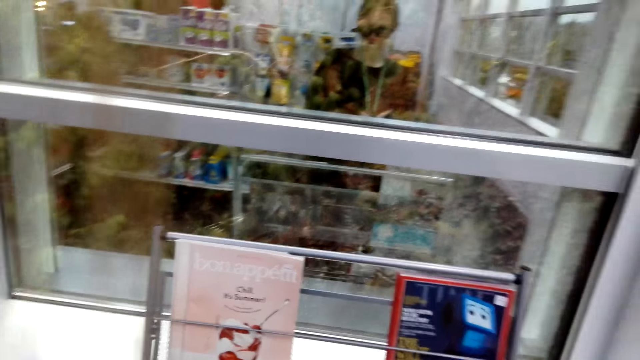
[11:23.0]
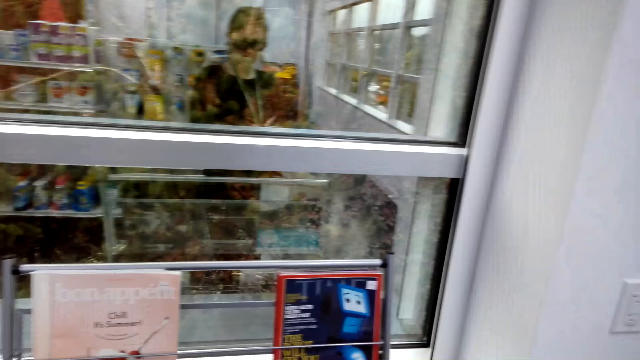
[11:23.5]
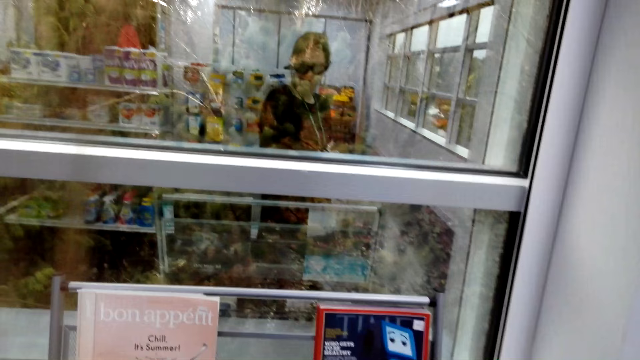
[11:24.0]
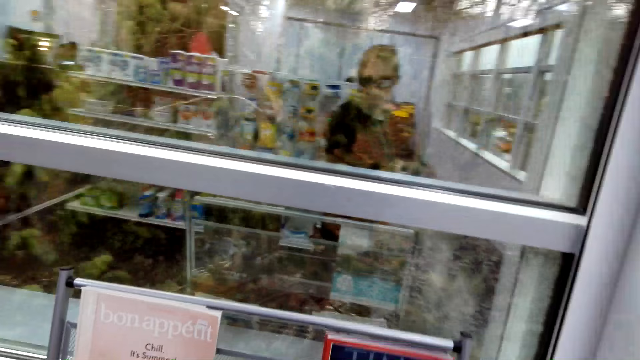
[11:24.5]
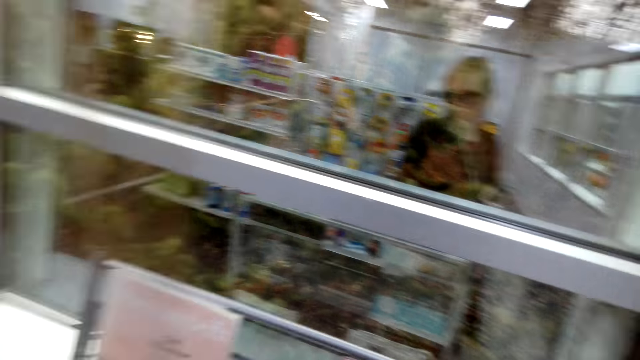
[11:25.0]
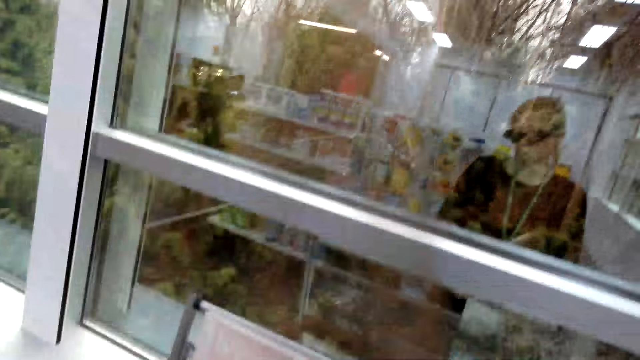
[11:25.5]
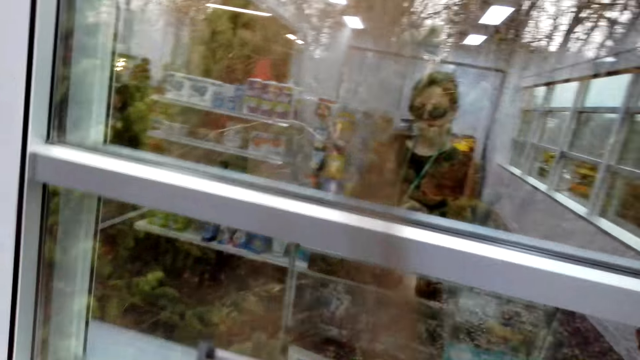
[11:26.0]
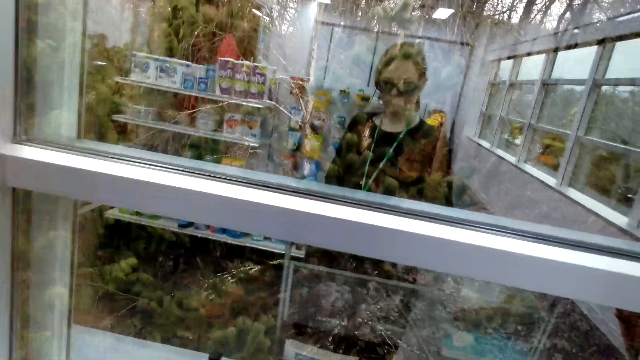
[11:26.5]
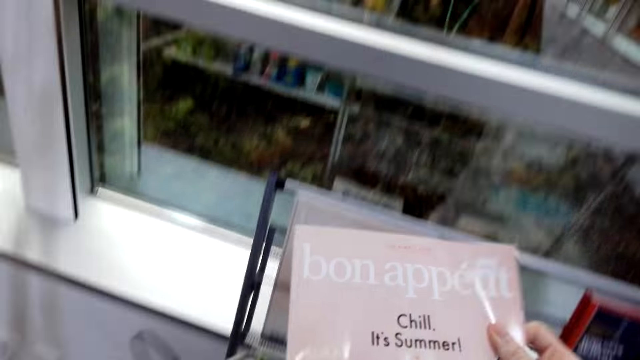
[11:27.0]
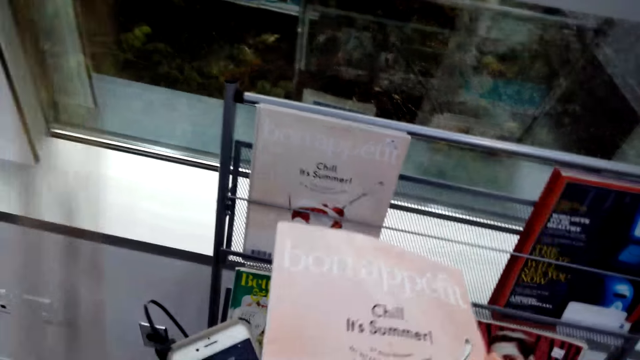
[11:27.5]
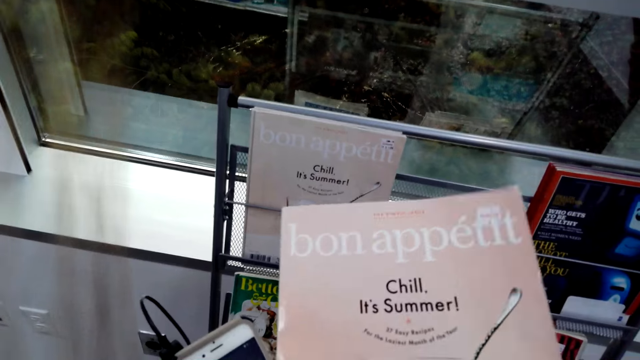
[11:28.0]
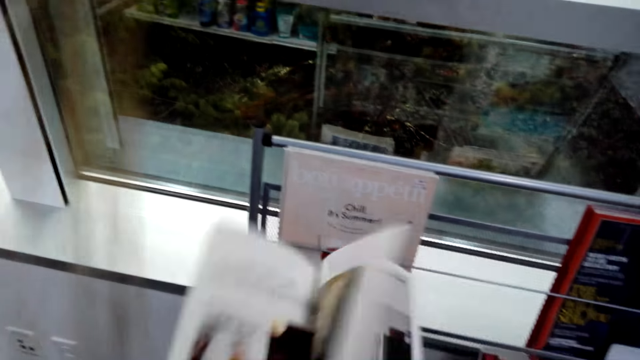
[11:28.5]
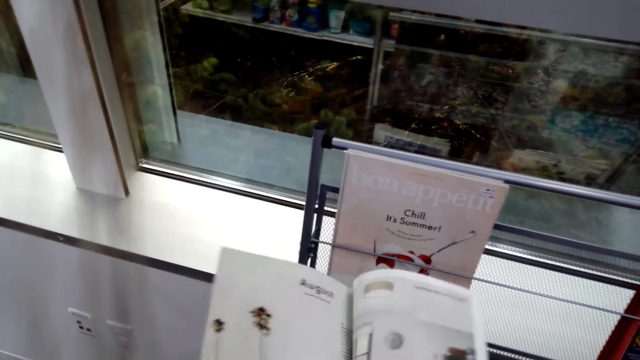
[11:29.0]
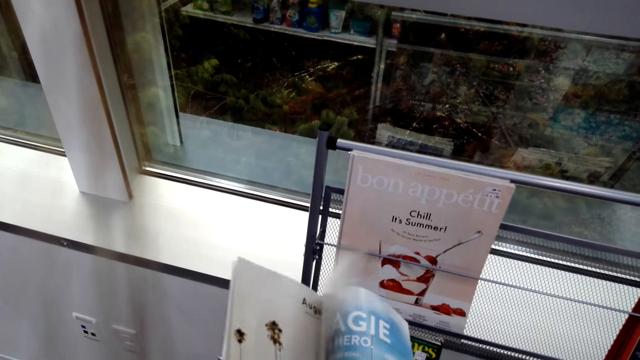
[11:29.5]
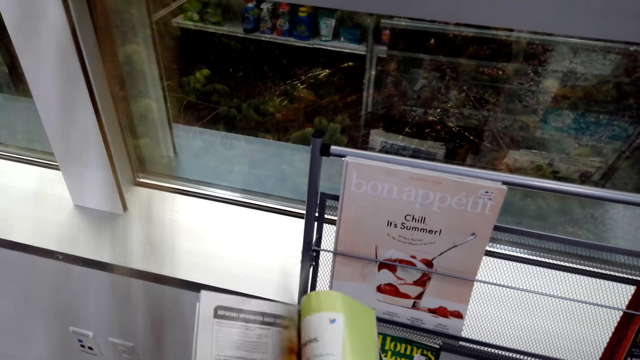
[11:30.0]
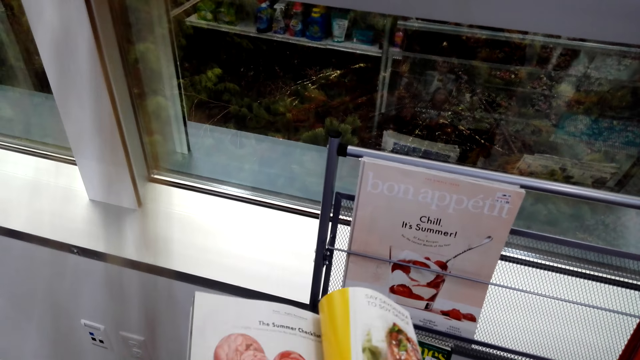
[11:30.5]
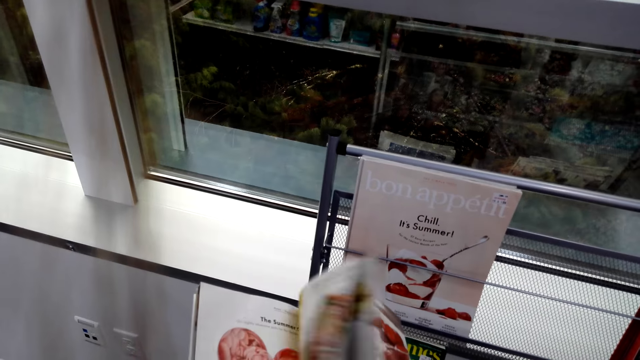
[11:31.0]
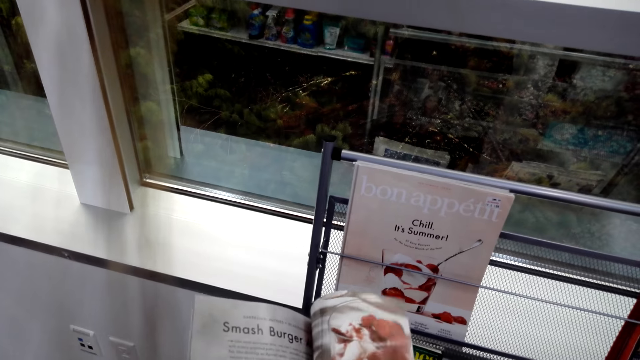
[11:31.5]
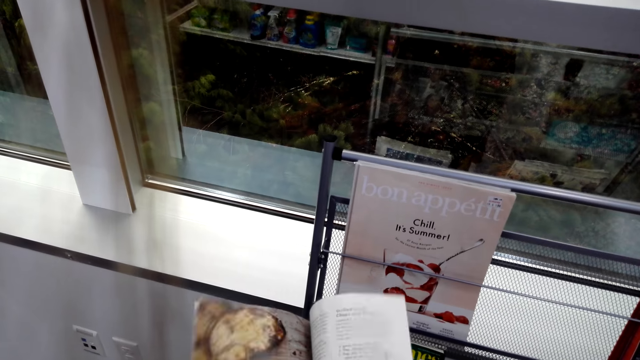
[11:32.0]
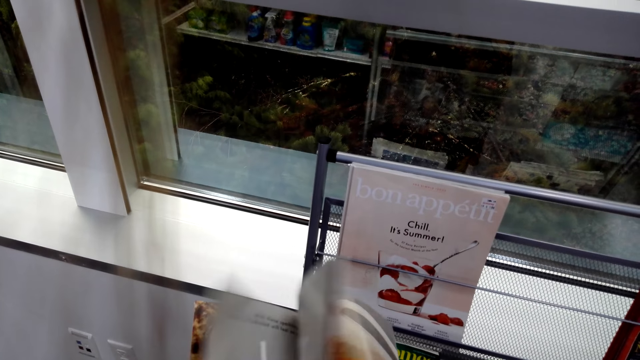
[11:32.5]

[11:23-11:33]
The camera wearer picks a book from the stand. They open the book in the shop.

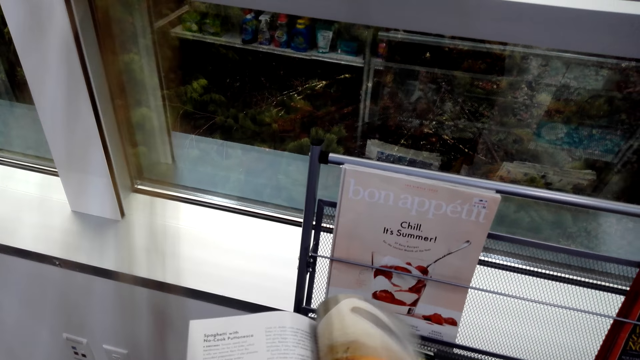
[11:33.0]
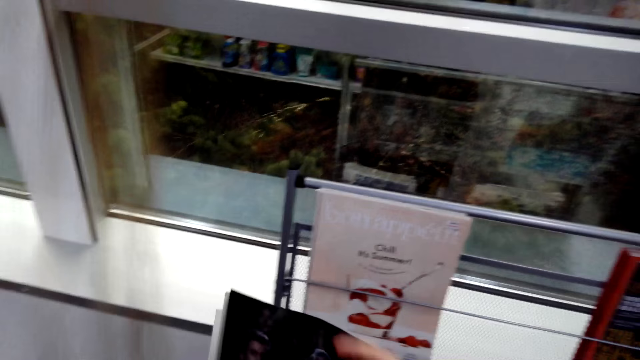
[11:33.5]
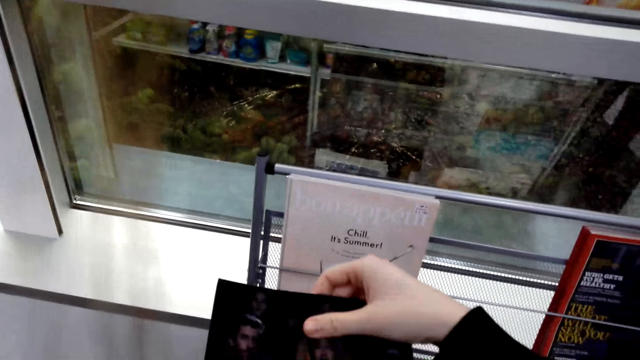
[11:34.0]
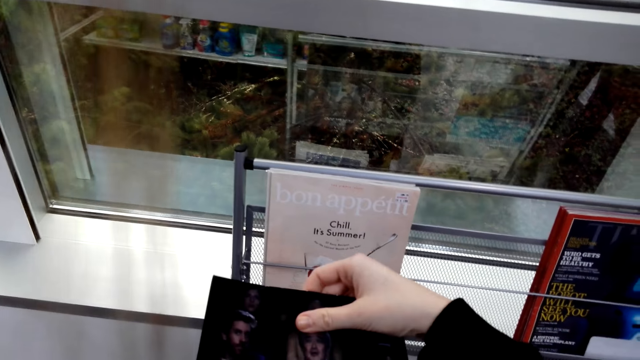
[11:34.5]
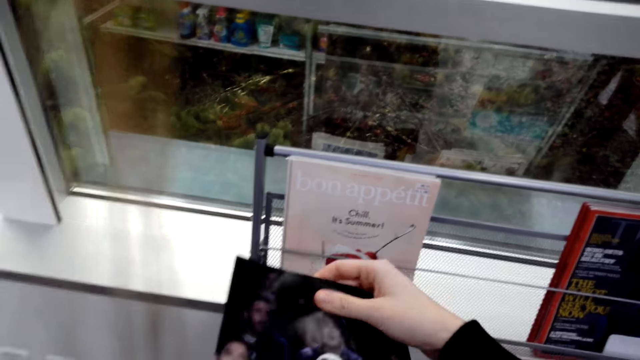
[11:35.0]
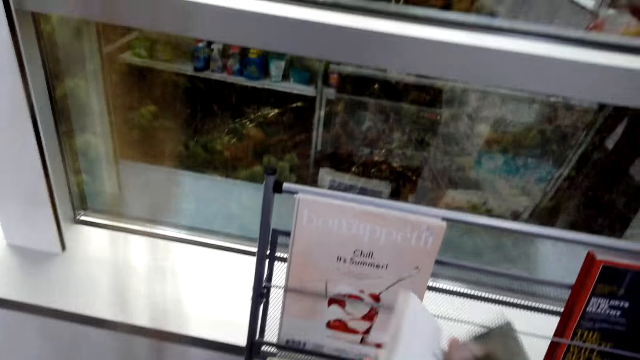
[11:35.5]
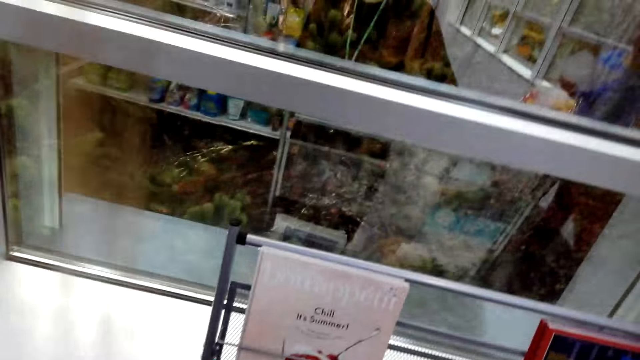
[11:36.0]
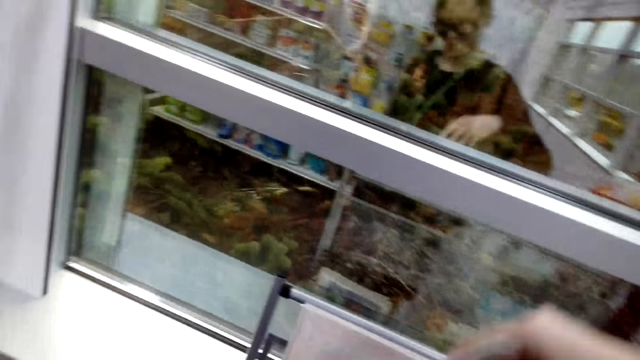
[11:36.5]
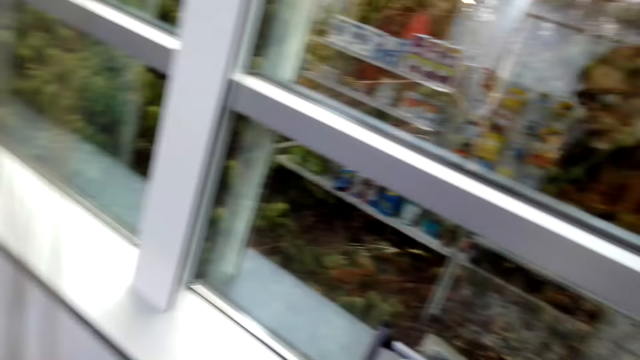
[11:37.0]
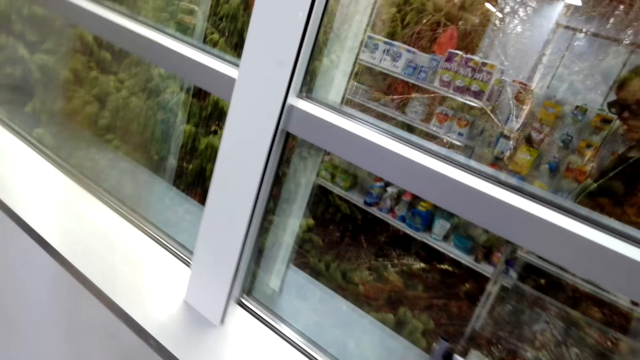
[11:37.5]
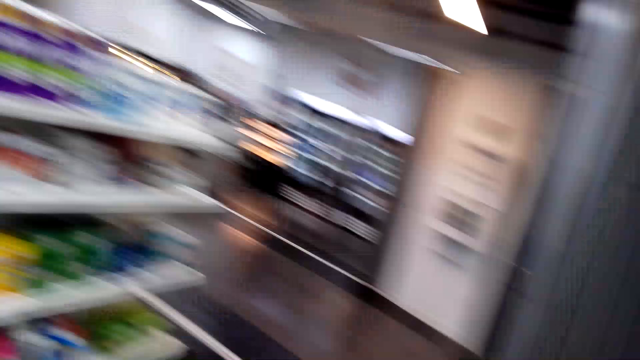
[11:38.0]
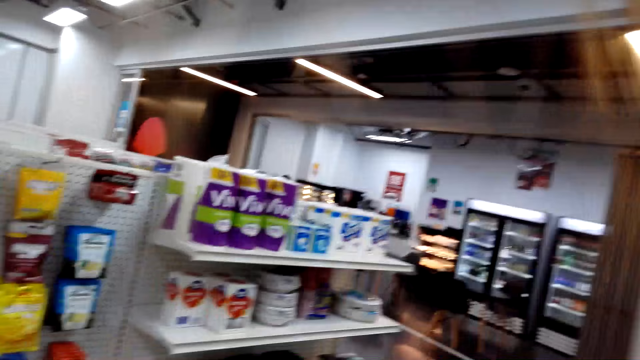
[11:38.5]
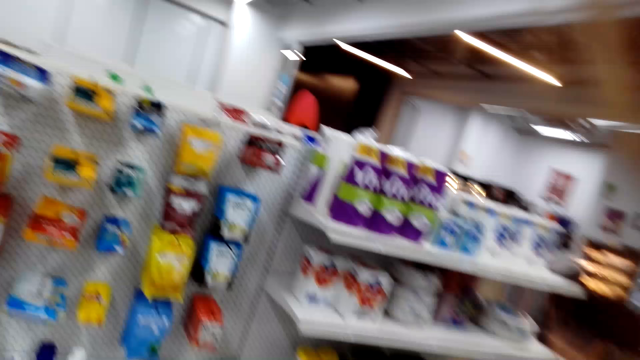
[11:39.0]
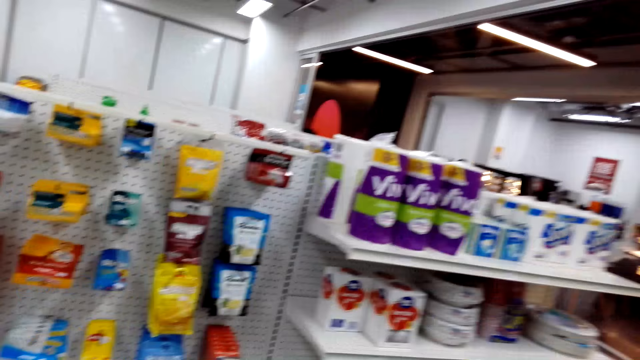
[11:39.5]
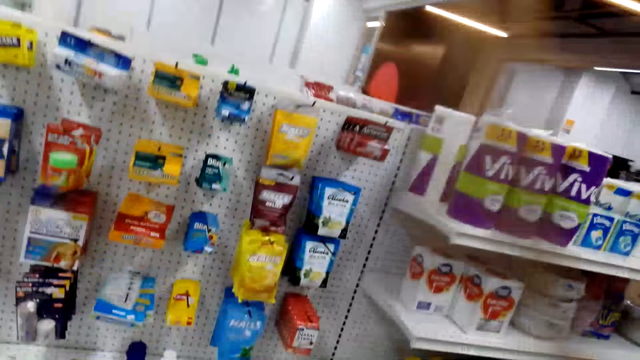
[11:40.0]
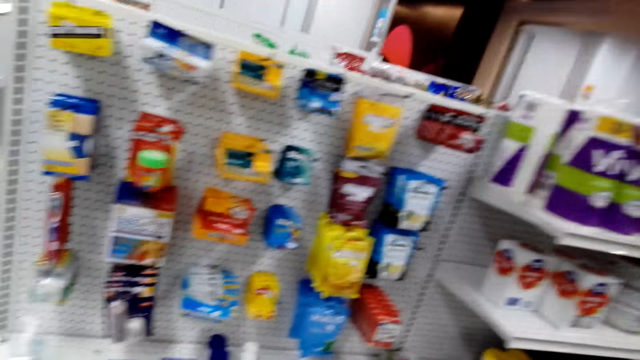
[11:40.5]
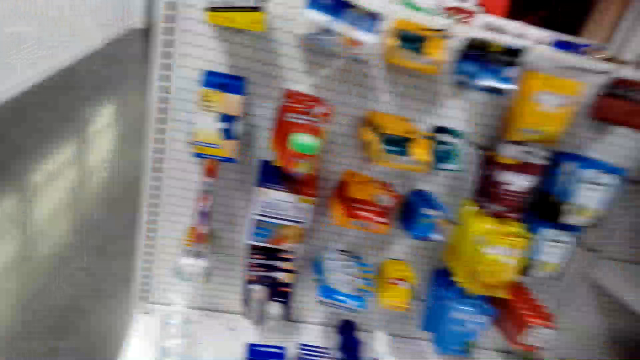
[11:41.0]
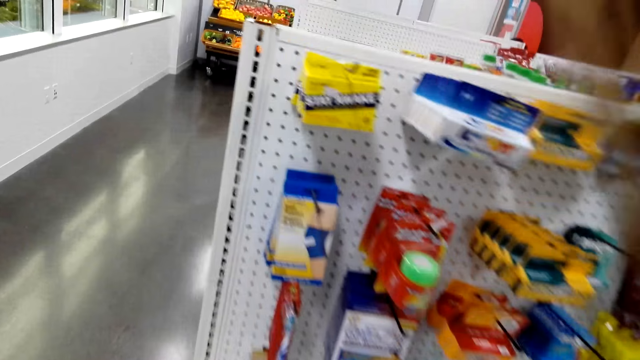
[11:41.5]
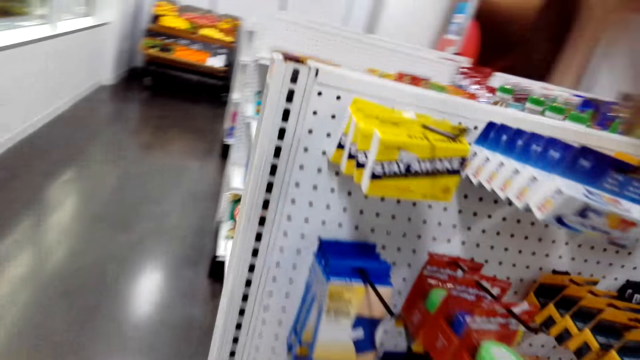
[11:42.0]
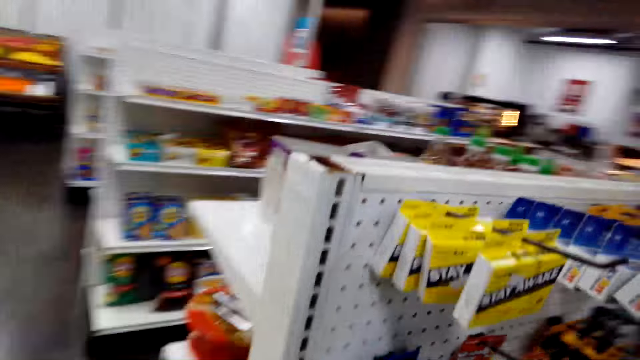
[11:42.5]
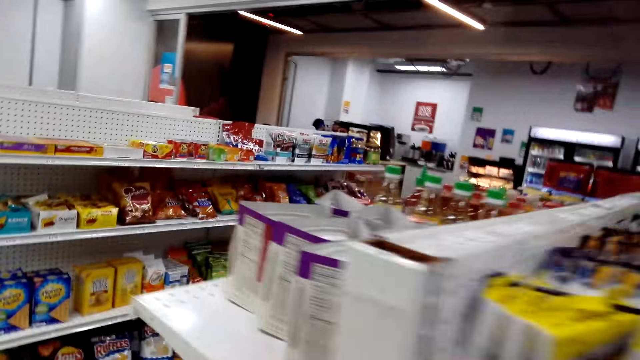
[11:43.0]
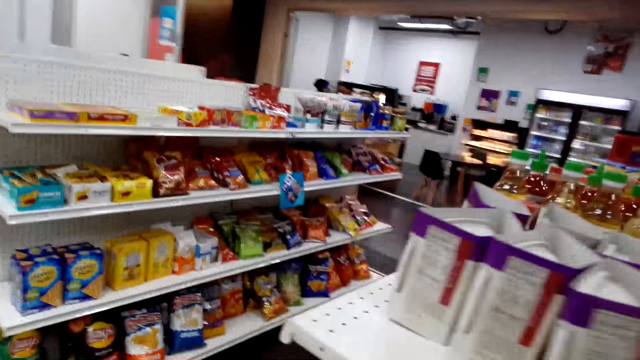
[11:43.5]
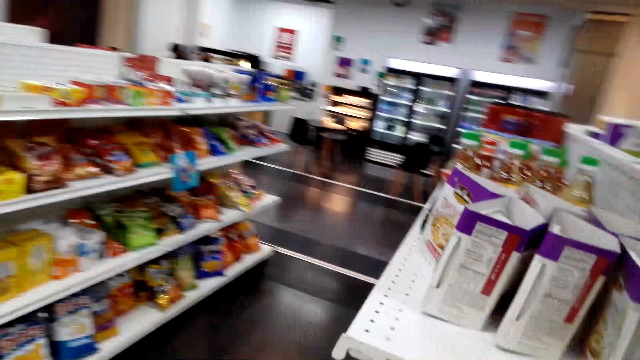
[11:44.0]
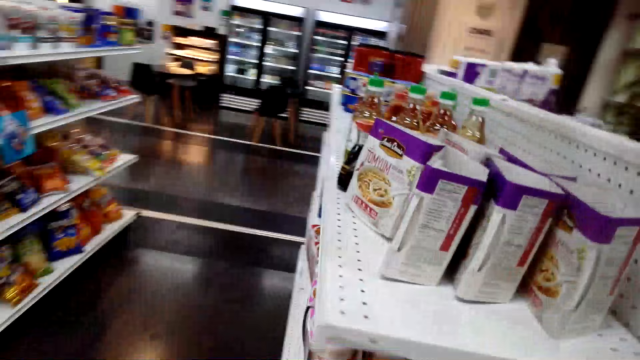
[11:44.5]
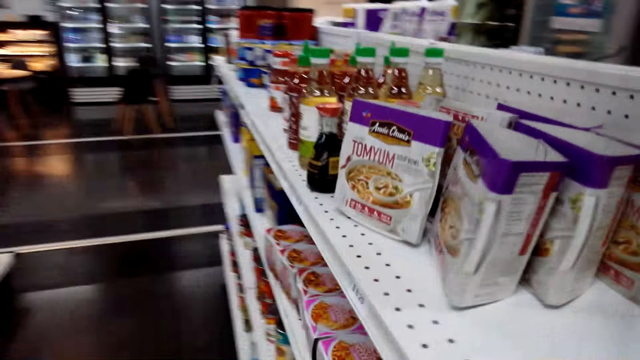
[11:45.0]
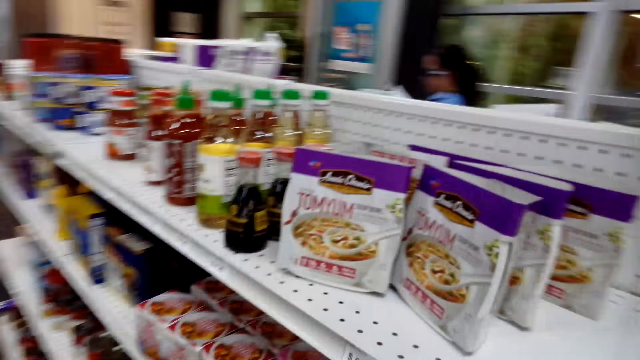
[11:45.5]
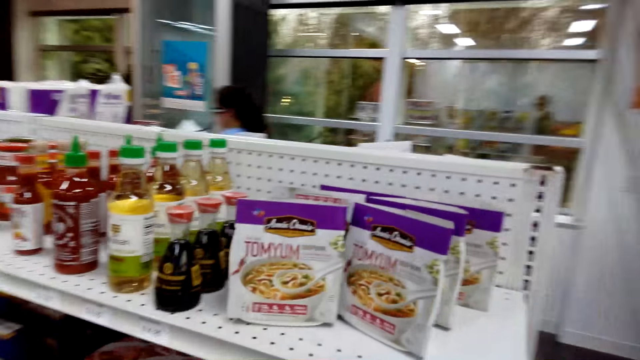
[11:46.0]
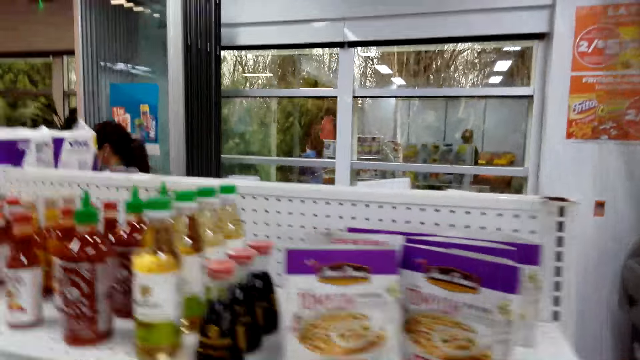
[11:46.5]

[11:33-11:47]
The camera wearer puts the book on the stand. They walk around the shop. They walk in the store.
